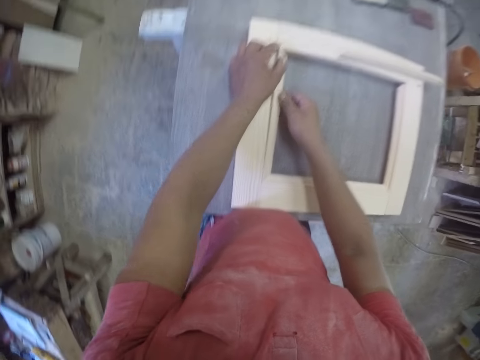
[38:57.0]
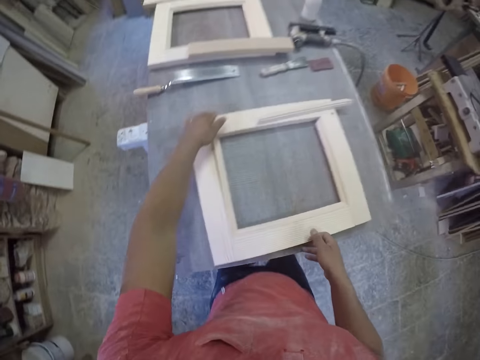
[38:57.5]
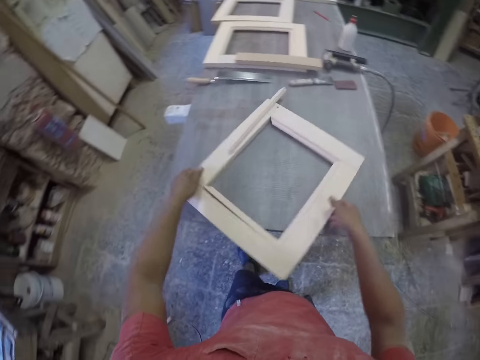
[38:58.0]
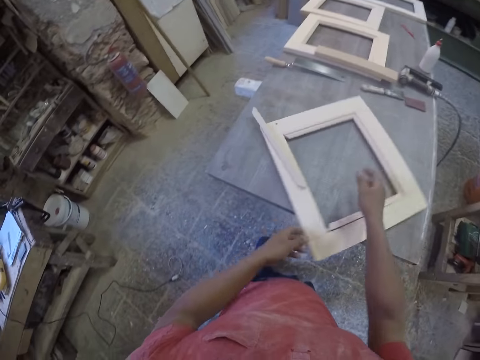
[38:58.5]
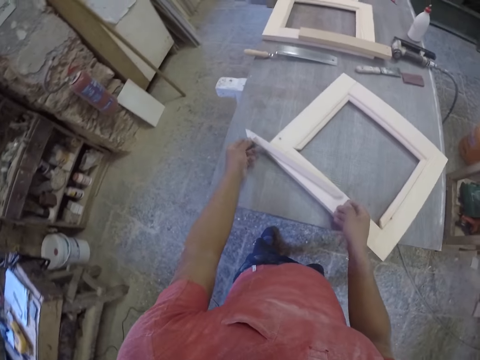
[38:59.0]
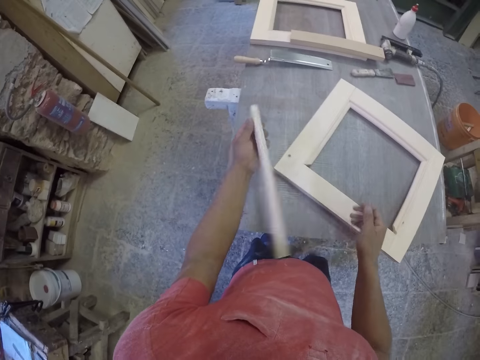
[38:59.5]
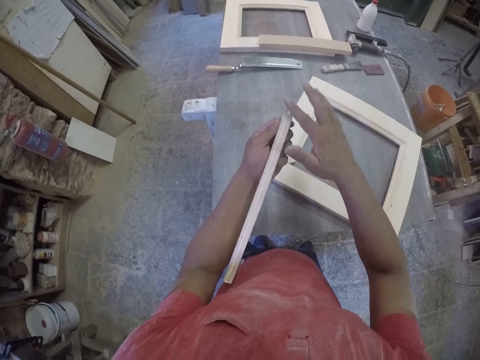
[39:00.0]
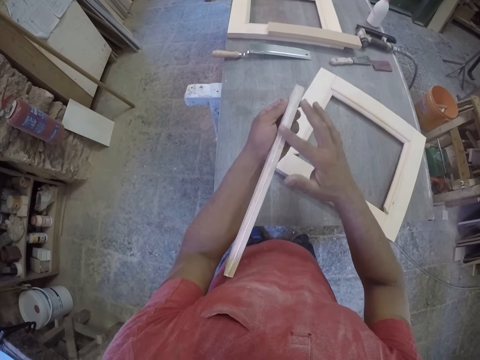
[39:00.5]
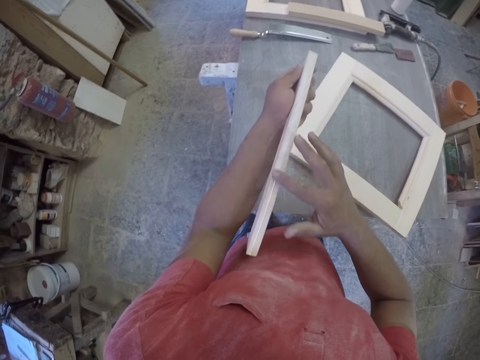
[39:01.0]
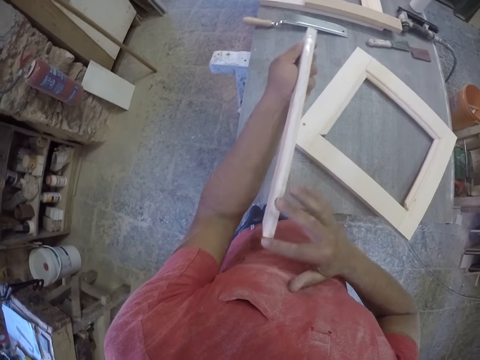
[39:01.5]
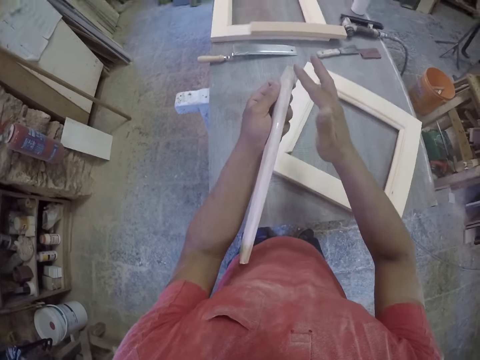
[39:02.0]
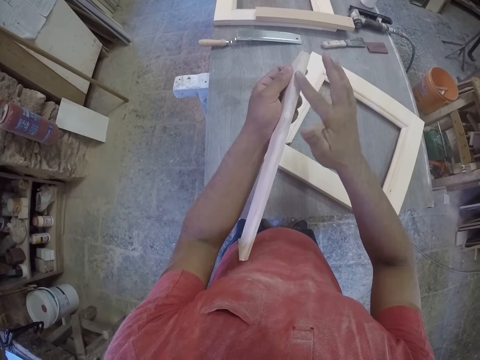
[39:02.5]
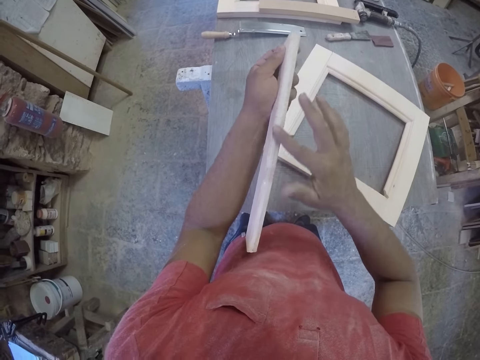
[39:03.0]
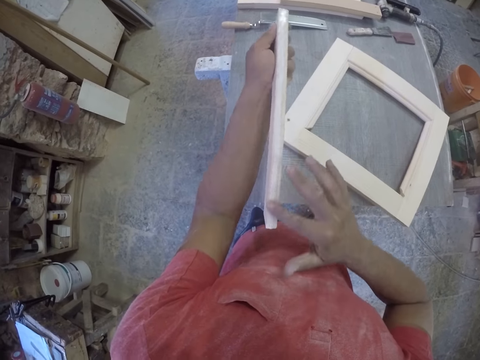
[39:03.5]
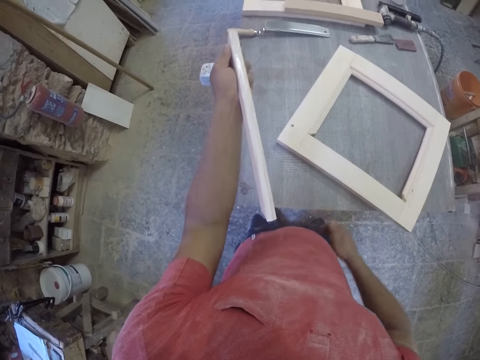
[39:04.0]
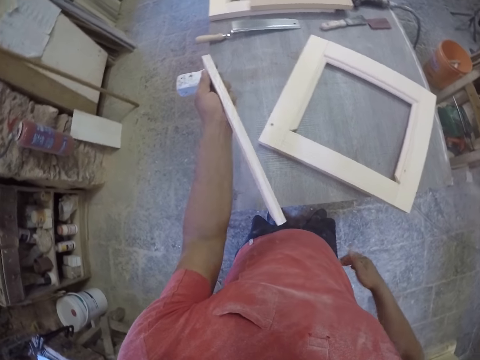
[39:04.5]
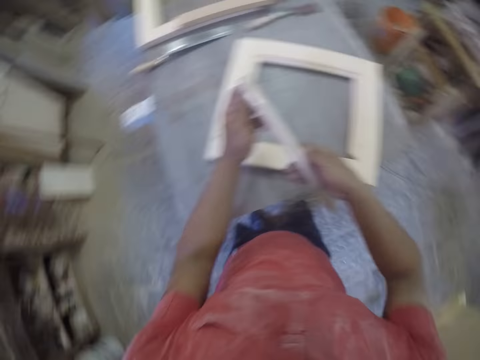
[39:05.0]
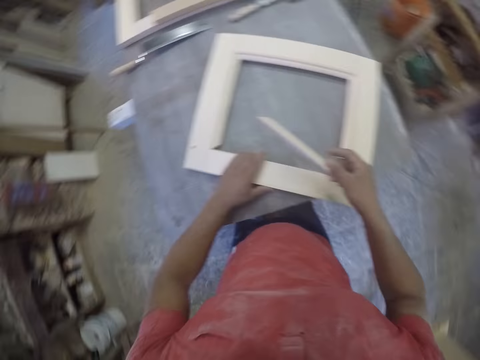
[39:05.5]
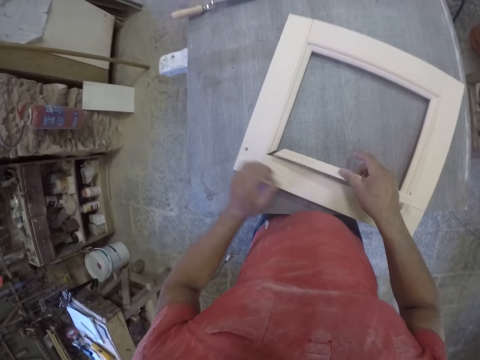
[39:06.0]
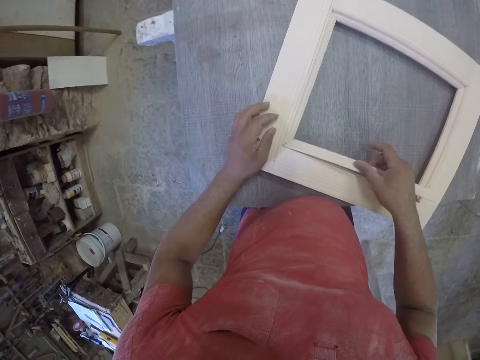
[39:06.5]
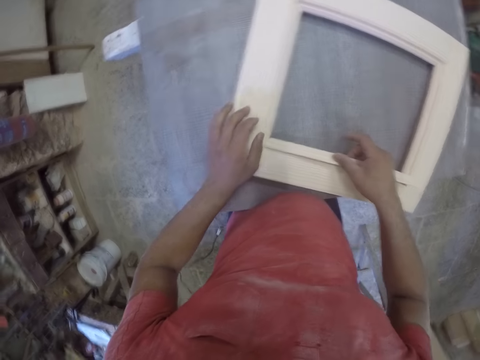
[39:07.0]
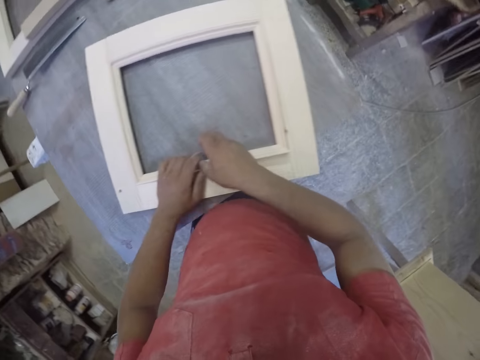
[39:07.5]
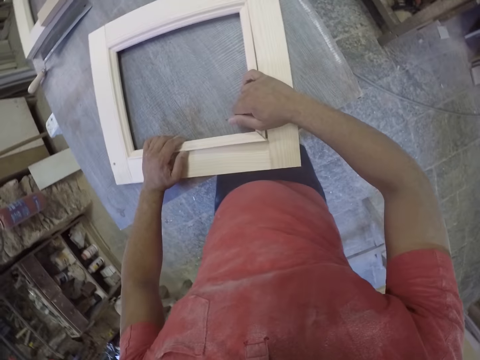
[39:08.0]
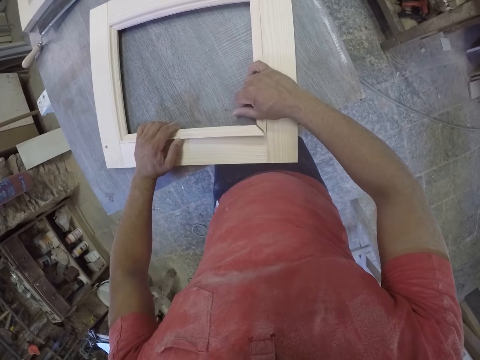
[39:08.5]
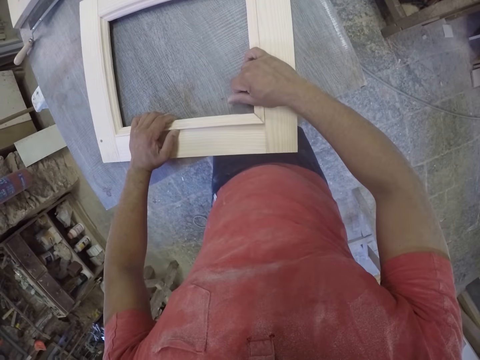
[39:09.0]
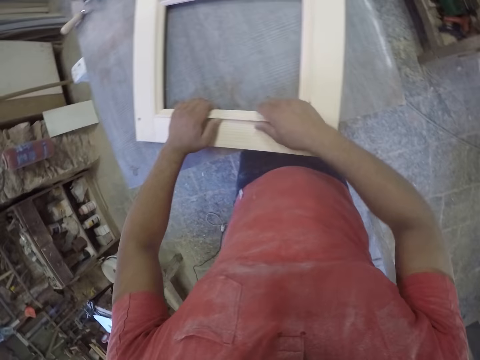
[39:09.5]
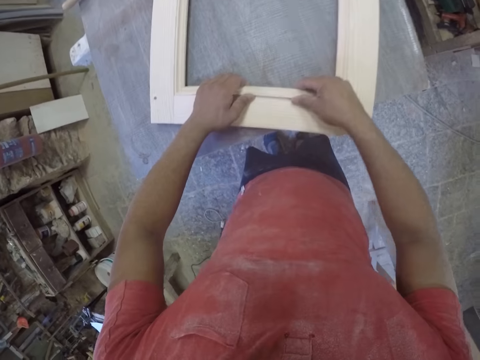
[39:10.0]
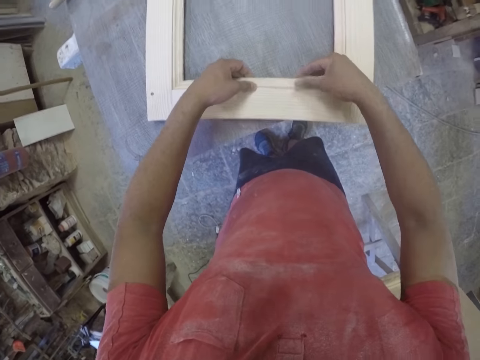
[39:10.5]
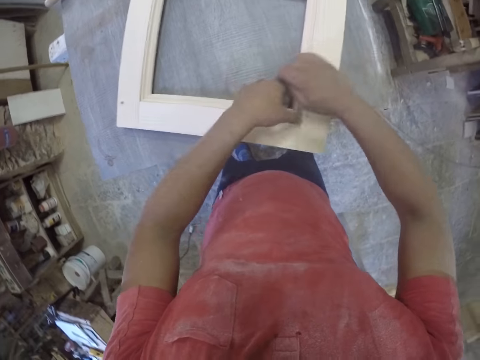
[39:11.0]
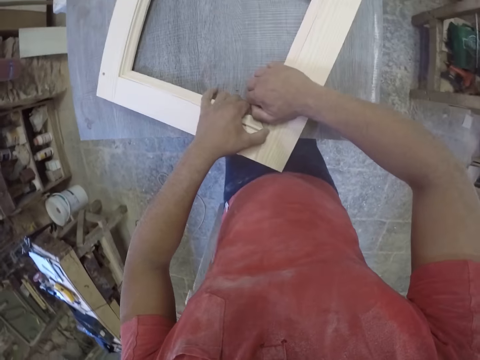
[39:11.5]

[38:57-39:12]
The camera wearer rotates the frame. They pick up a piece of wood. They spread glue on the piece of wood or frame part by hand. They fix the piece of wood to the frame.

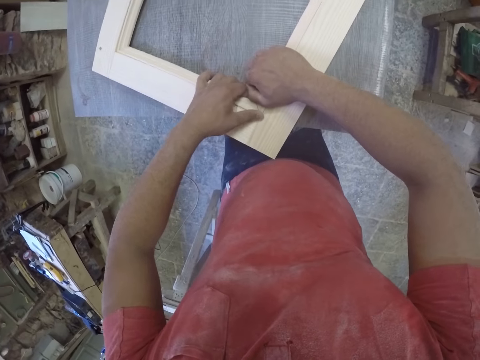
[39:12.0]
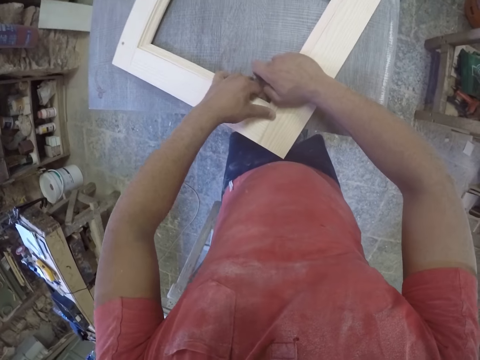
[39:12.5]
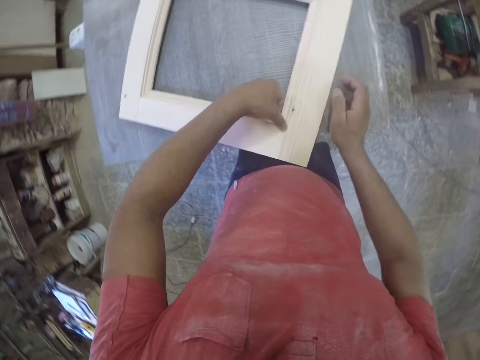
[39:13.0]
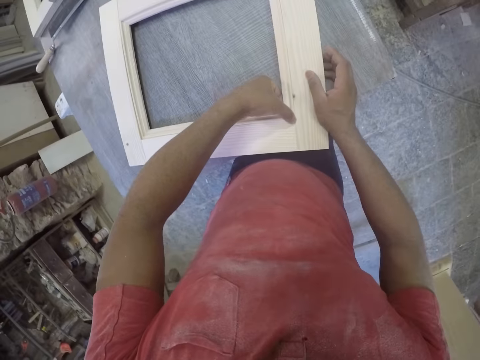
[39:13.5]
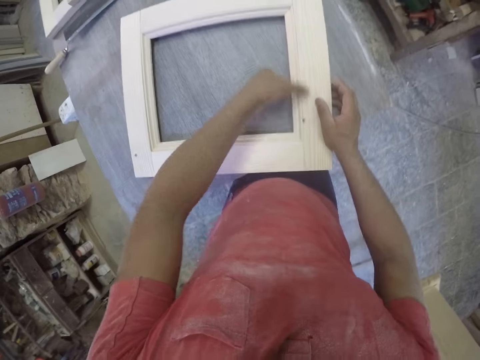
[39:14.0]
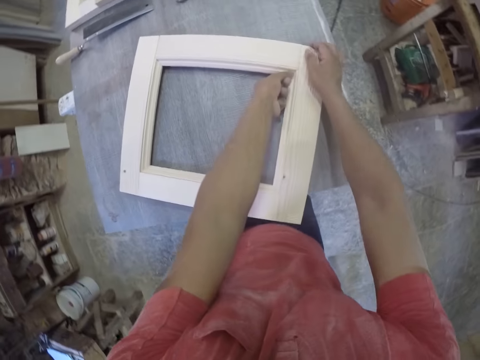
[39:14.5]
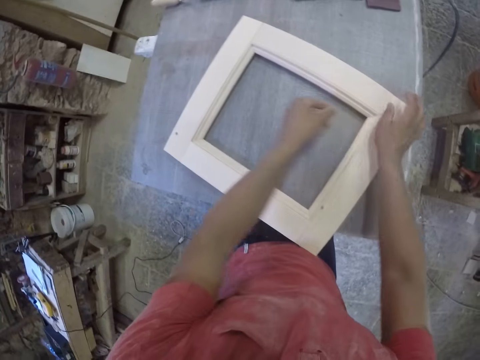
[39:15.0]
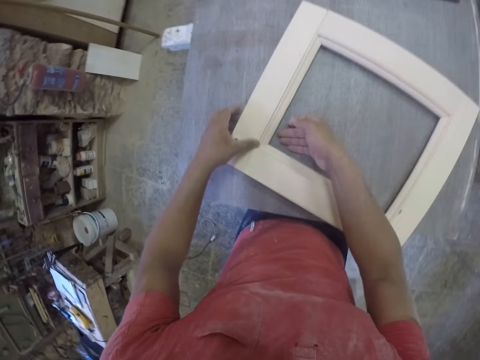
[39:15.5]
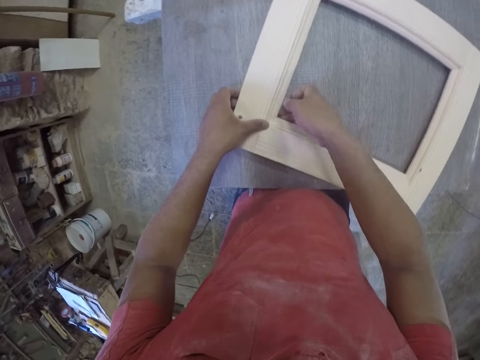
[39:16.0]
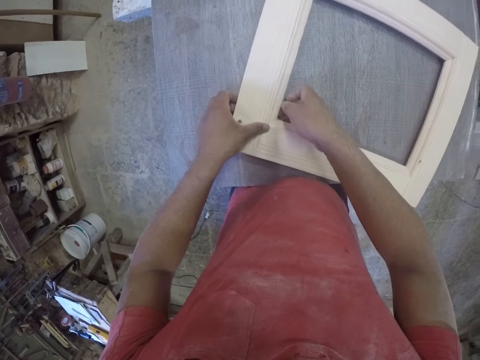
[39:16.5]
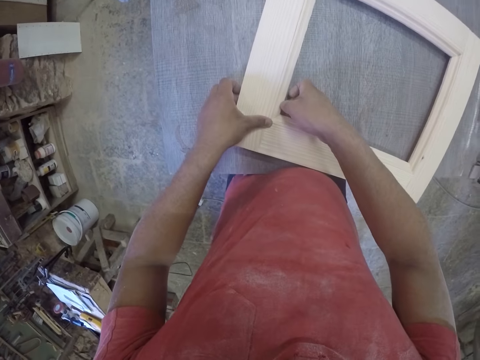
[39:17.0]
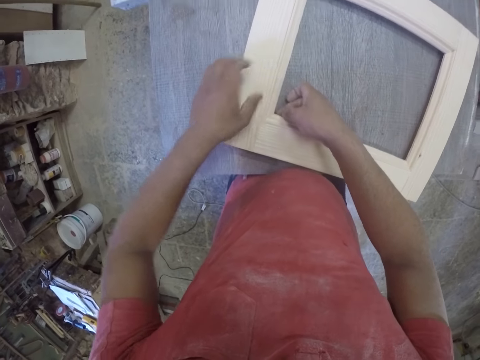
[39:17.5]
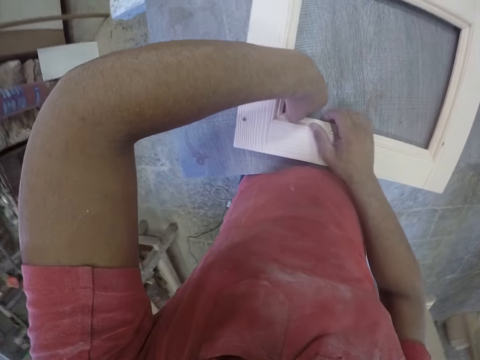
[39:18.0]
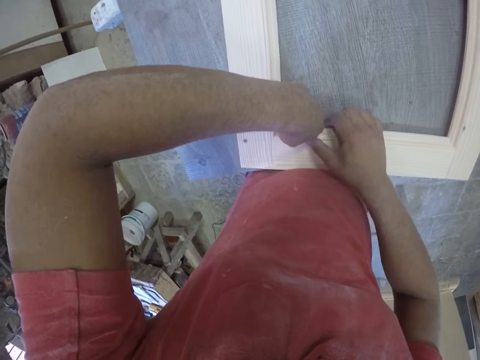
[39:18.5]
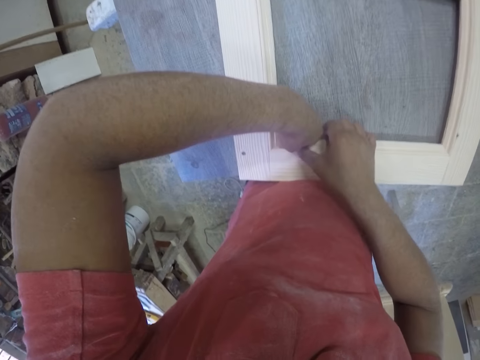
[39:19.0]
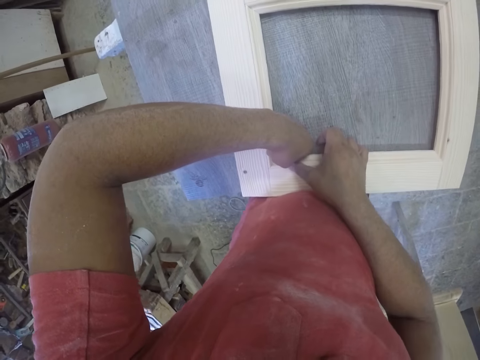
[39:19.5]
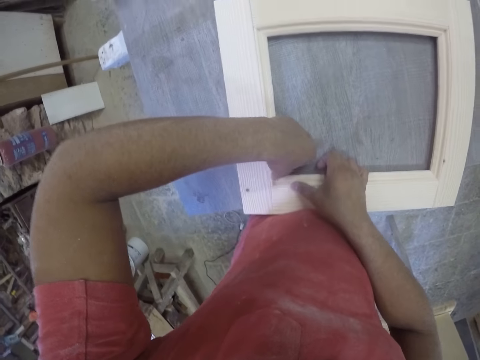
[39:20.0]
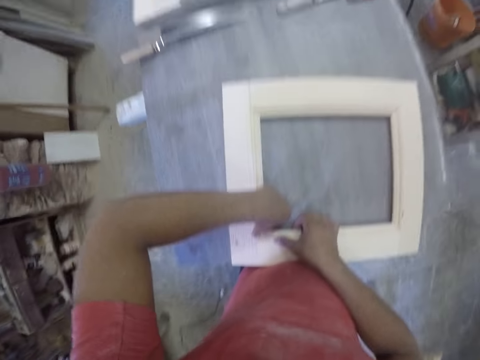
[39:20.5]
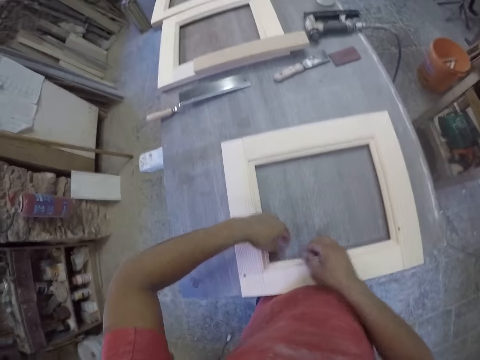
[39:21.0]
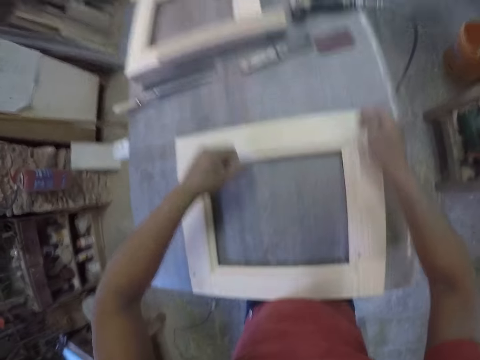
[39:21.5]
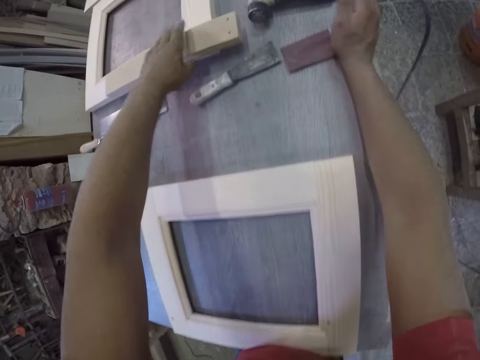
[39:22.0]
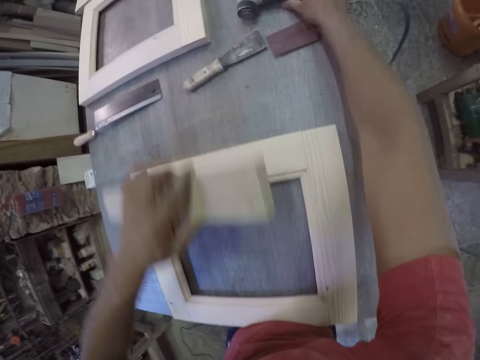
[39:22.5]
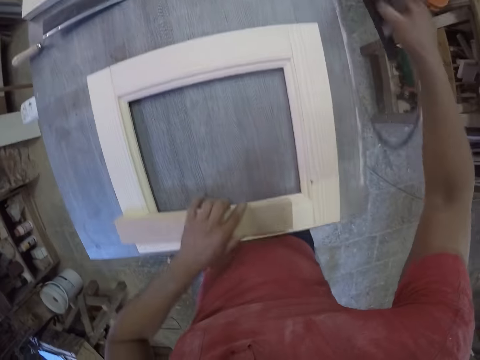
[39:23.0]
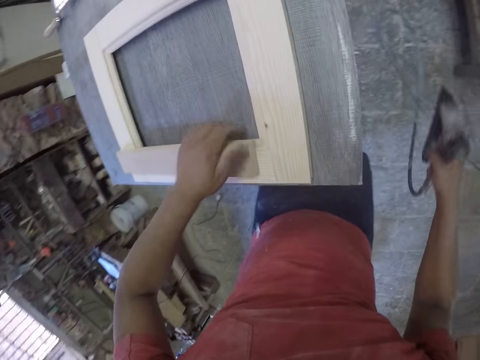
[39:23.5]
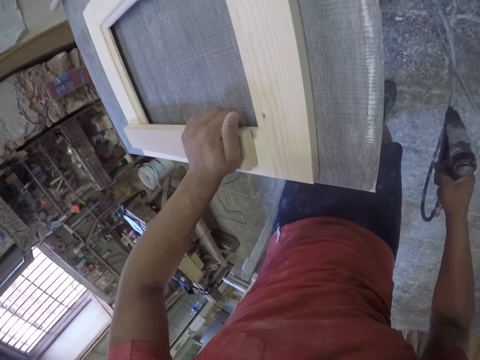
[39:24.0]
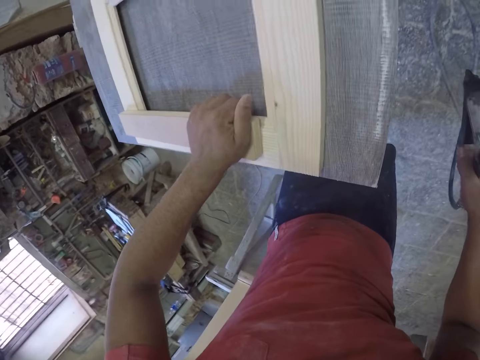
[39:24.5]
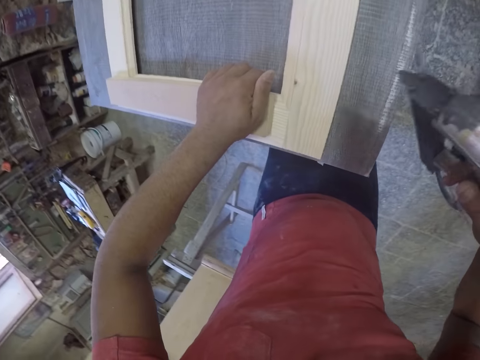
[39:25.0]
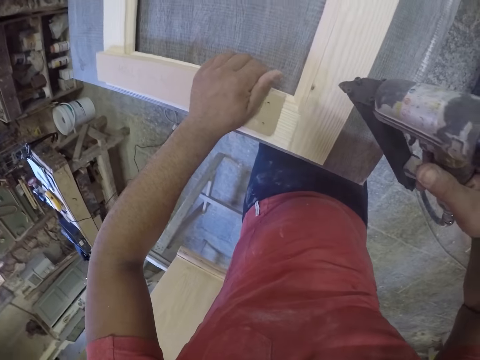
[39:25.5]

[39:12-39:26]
The camera wearer picks up a piece of wood. They pick up a drill. They press the piece of wood.
